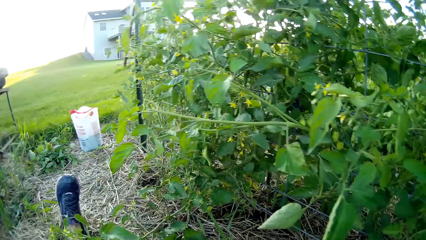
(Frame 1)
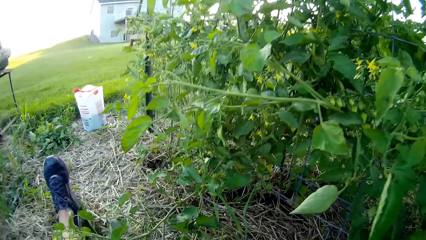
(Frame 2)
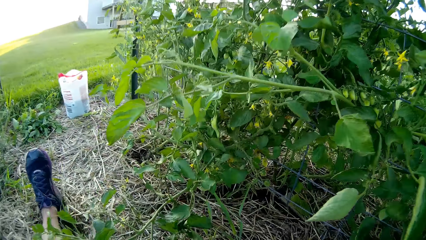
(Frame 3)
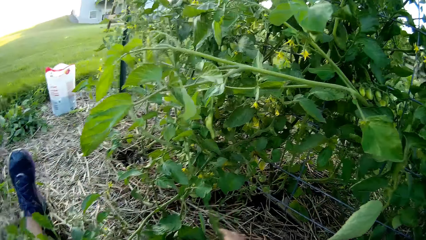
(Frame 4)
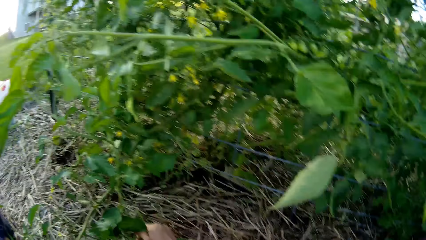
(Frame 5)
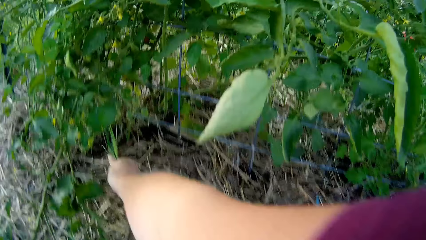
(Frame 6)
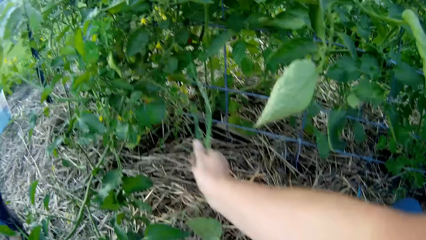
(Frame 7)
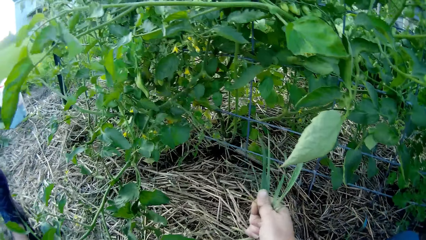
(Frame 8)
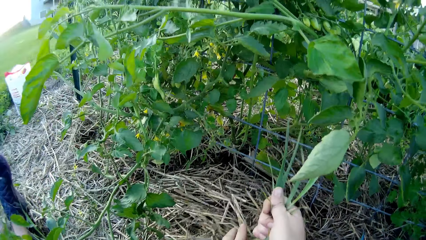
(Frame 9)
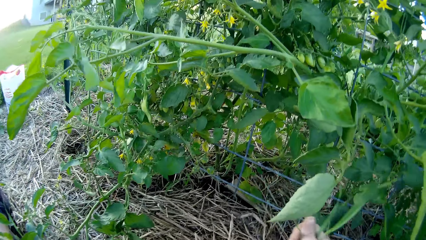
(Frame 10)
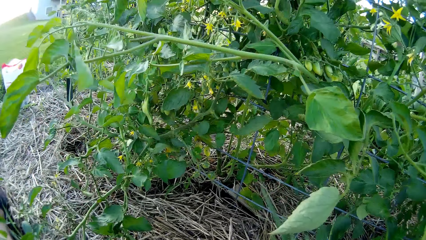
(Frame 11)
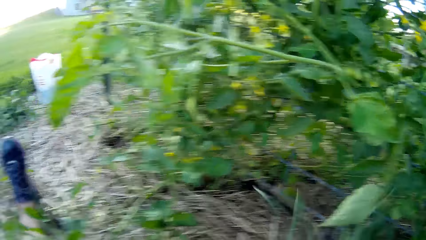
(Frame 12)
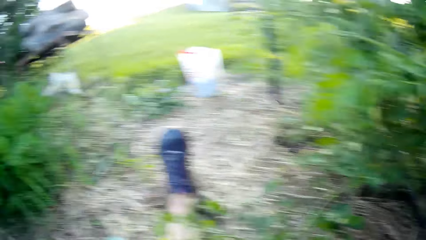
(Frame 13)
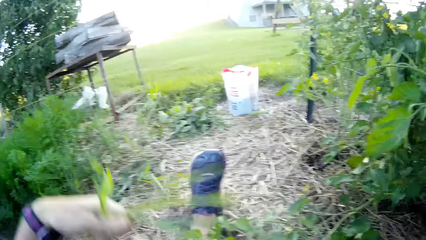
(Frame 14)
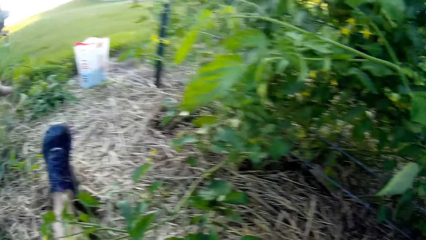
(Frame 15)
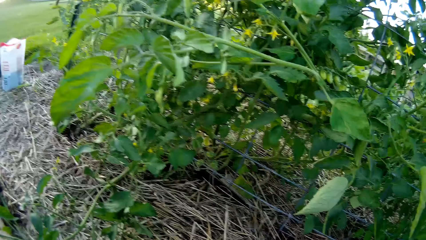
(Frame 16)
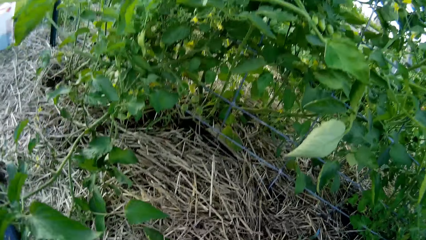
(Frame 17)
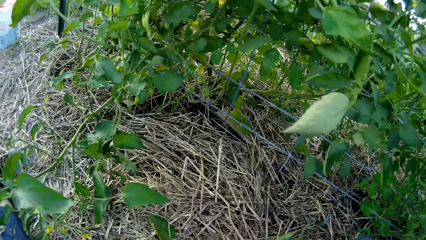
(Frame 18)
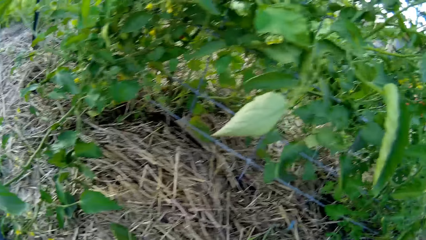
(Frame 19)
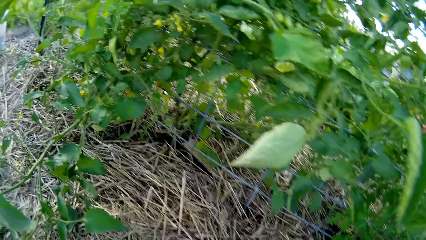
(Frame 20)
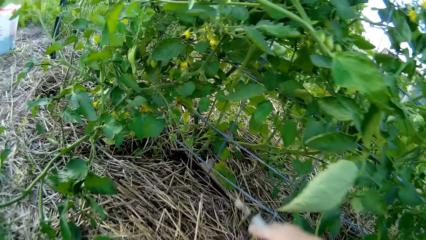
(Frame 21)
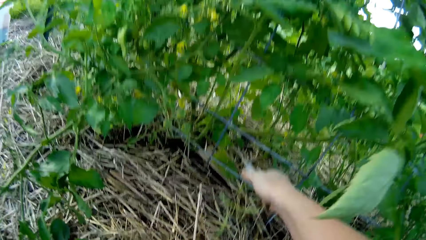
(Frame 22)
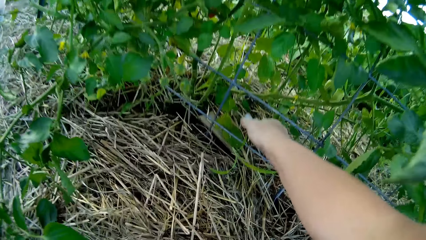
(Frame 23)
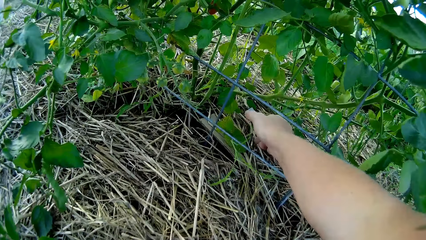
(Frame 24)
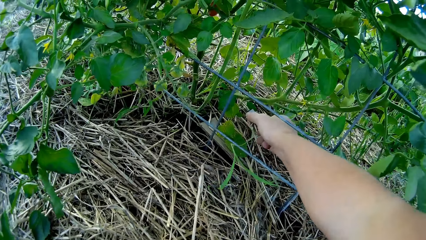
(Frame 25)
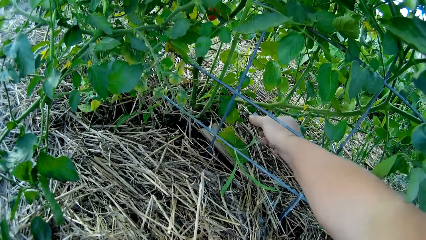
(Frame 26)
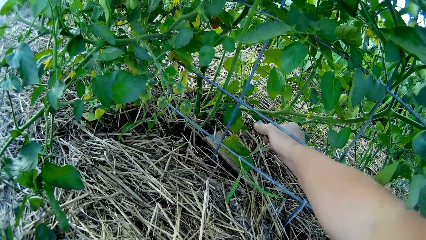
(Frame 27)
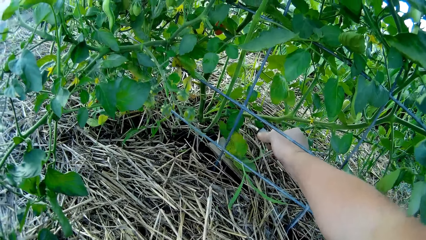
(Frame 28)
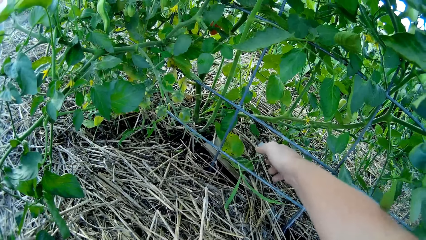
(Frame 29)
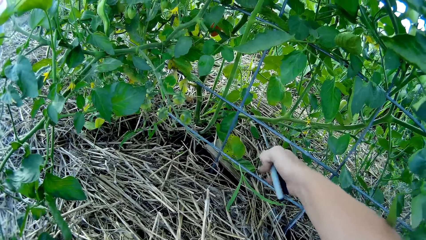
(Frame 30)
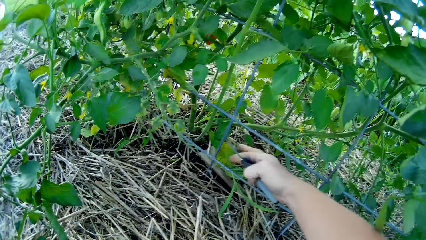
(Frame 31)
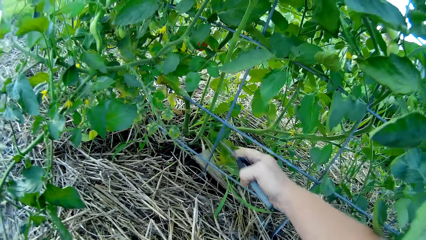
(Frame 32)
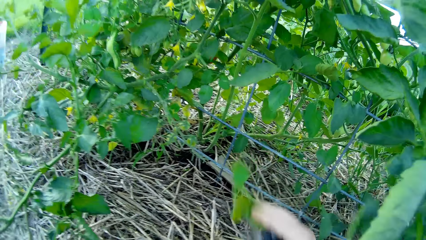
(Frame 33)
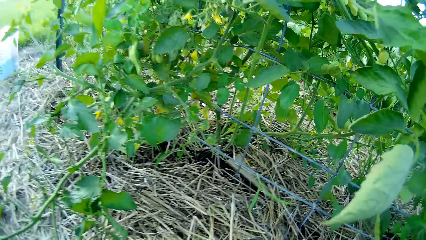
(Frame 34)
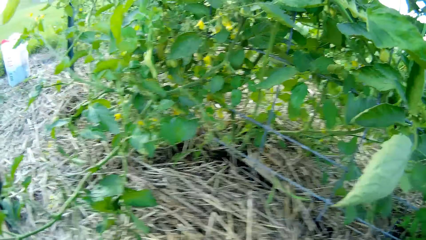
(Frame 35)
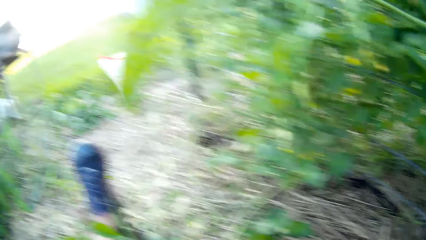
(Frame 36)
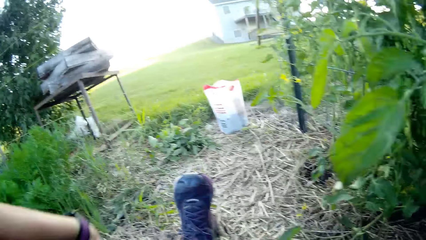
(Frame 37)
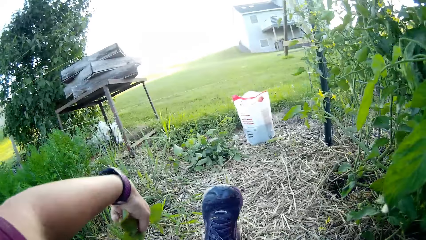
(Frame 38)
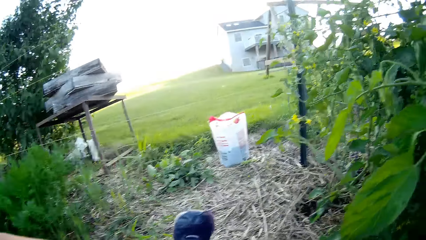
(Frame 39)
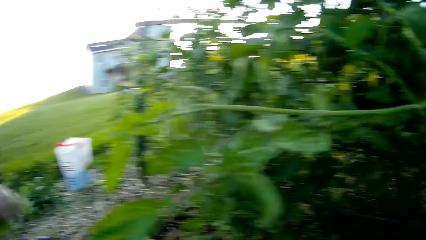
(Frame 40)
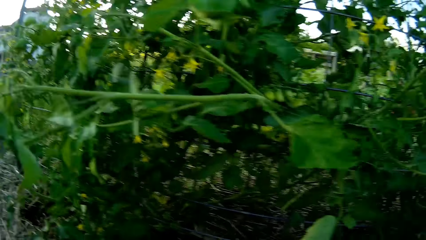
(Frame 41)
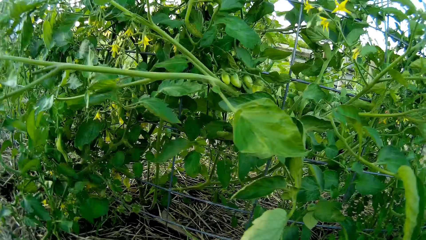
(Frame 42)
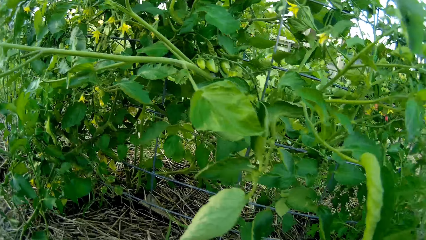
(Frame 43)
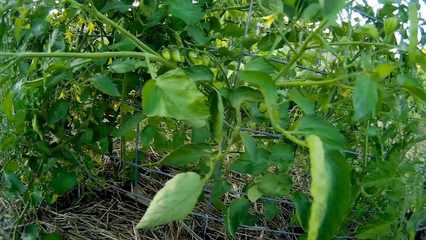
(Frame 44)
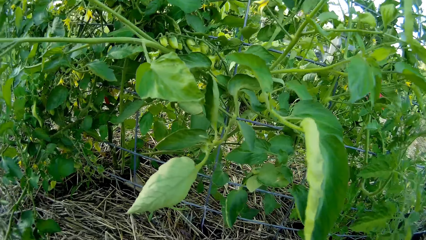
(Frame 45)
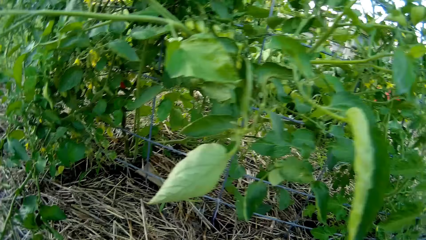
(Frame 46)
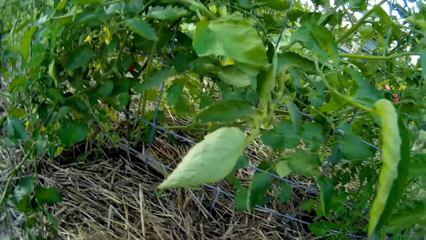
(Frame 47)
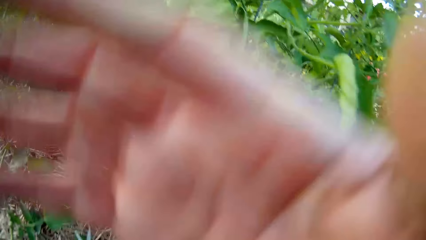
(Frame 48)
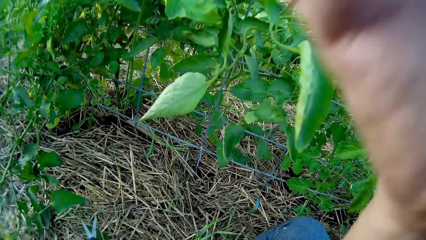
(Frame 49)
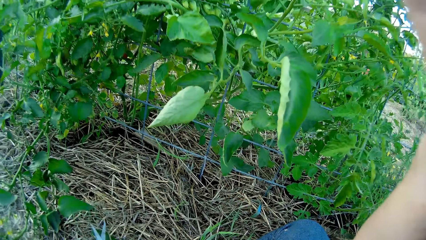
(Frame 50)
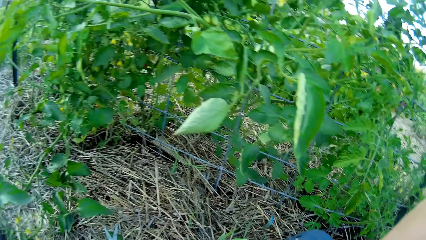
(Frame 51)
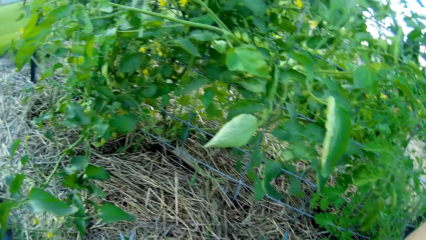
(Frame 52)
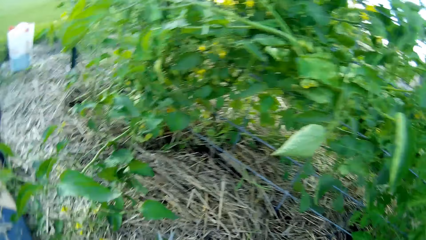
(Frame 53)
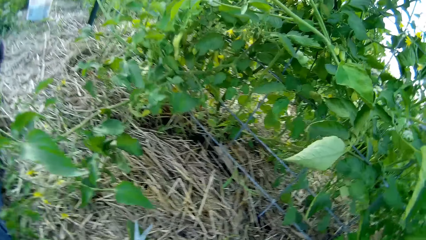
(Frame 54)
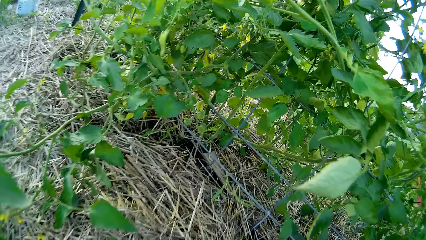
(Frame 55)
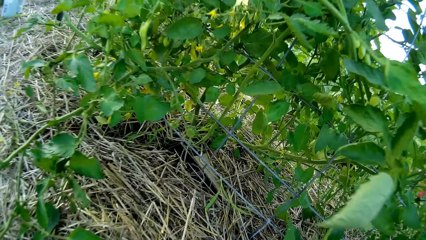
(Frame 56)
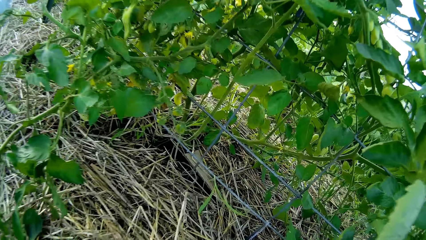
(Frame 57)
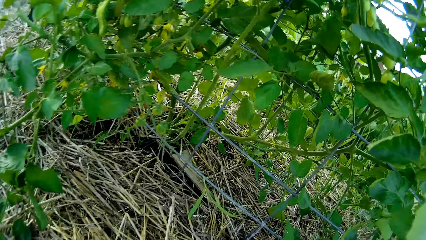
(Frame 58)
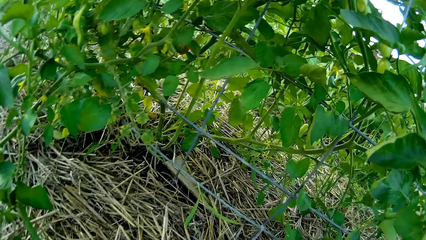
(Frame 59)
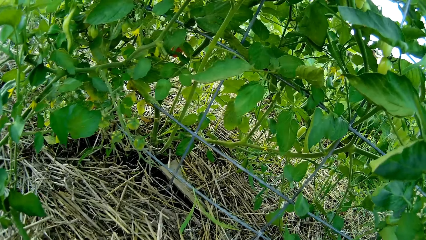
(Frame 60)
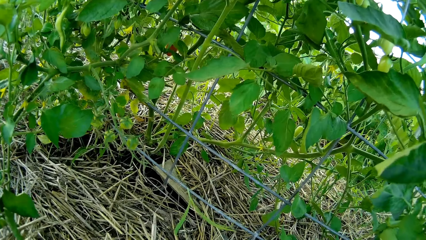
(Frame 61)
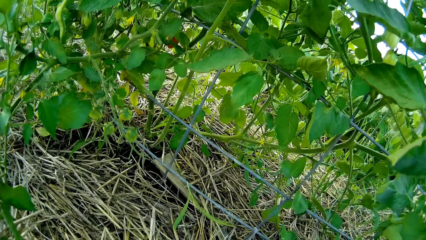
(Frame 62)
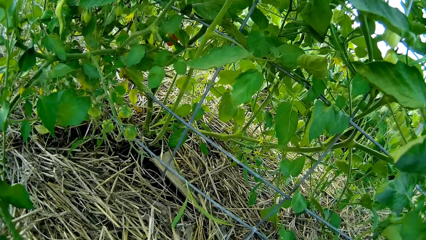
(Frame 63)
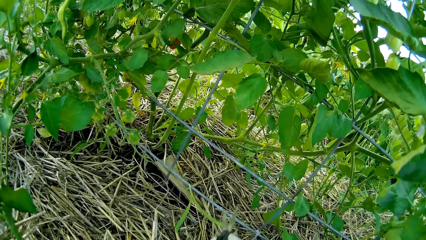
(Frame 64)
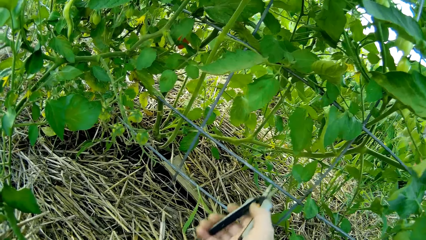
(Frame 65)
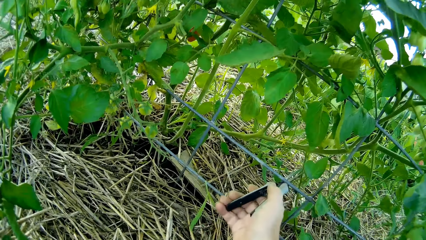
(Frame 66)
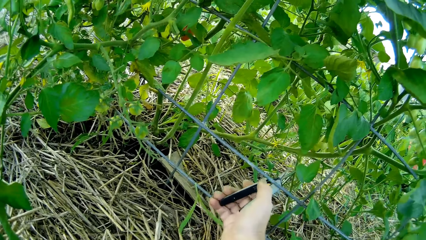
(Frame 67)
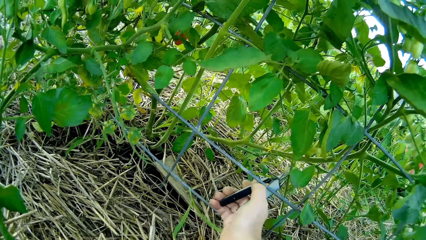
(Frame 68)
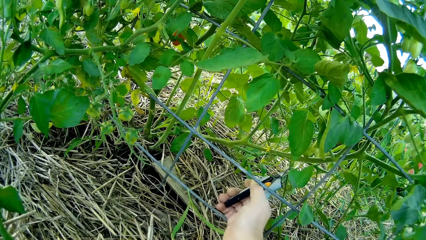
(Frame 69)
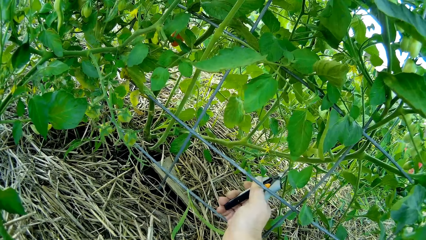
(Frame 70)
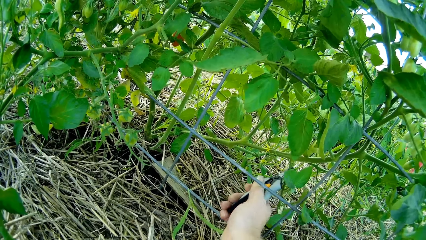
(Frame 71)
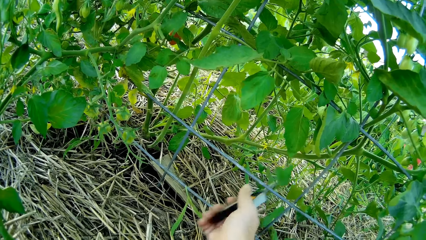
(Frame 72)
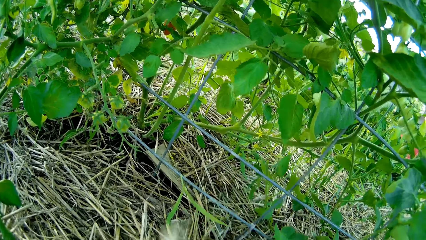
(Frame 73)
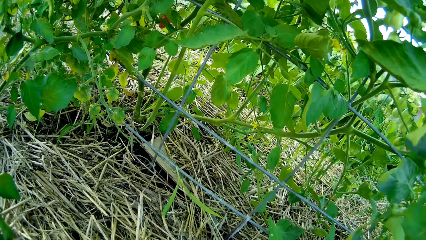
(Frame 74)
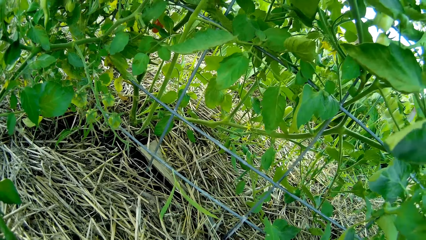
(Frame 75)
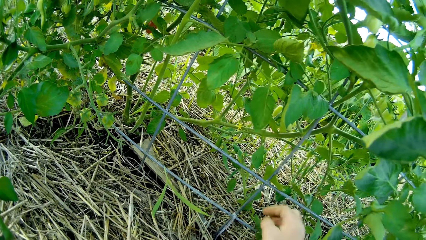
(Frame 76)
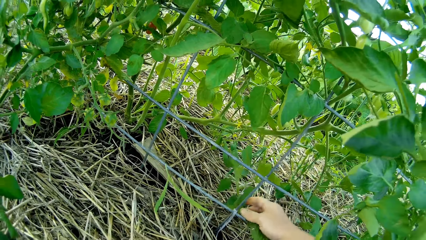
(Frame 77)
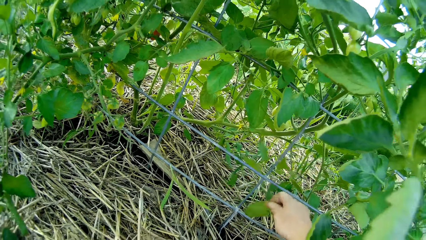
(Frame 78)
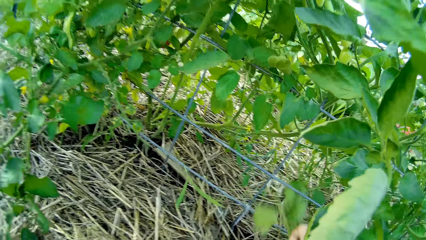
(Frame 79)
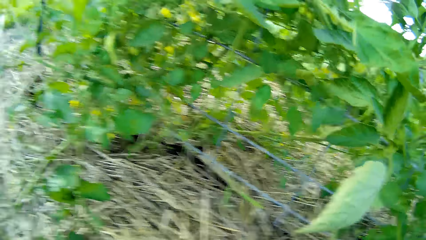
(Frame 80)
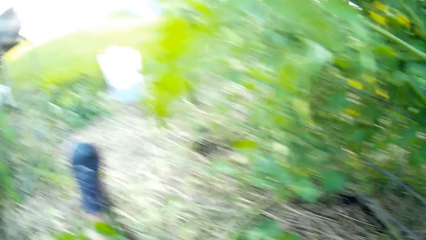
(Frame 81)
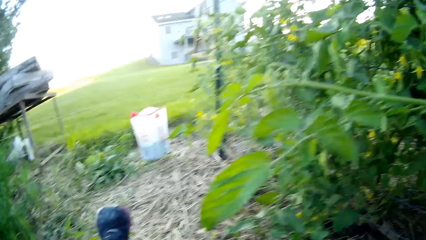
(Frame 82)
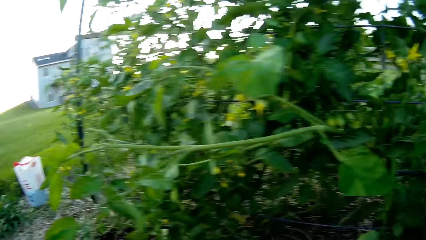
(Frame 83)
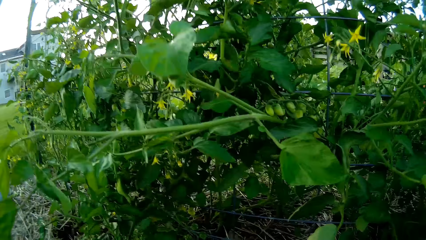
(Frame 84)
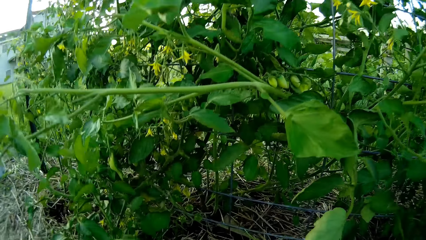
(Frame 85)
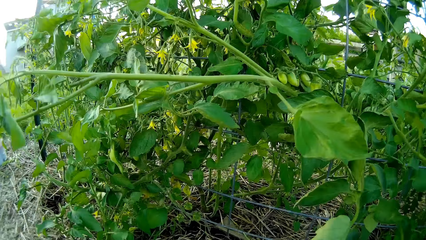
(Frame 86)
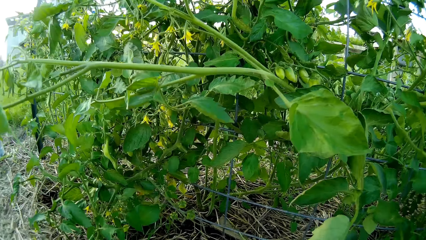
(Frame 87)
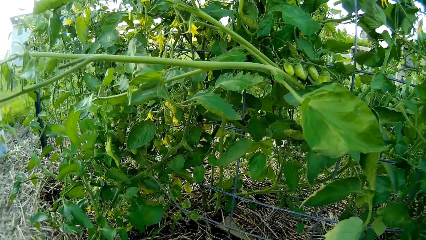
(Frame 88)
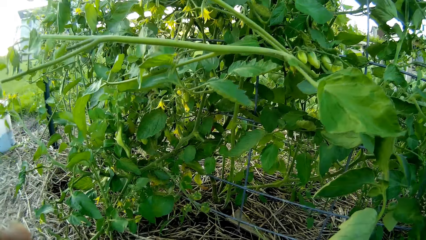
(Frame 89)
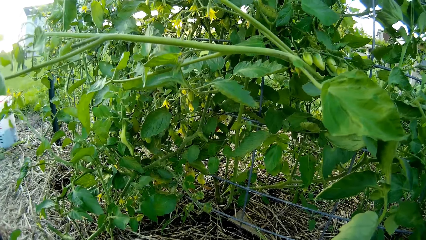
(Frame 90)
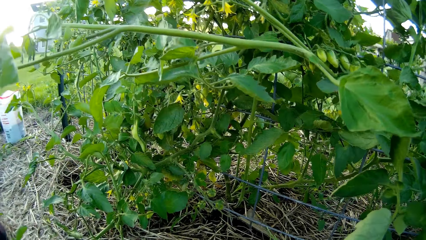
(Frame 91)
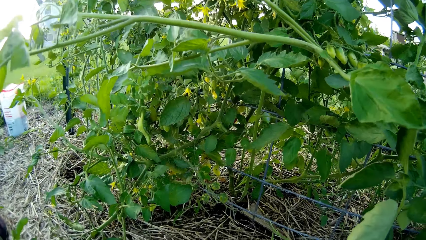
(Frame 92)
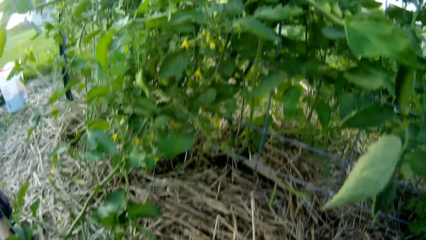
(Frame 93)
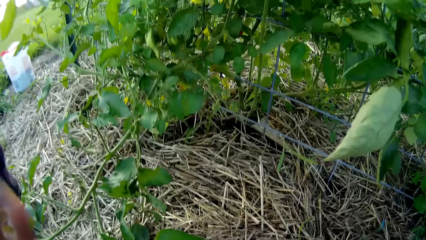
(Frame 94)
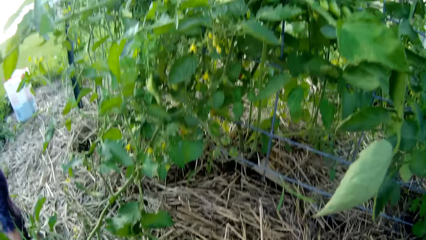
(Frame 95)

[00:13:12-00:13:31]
The camera wearer plucks the plant. They cut part of the tomato plant with the scissors. They hold the plant leaf. They move the hand sideways. They move the hand to the camera. They cut the plant leaf. They pick the plant leaf.
